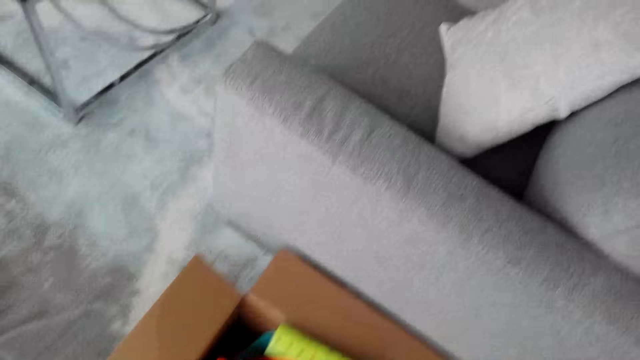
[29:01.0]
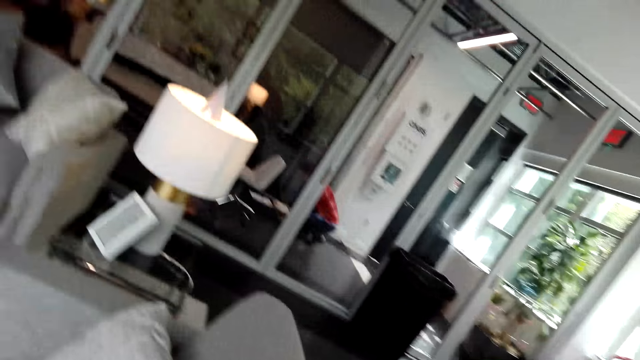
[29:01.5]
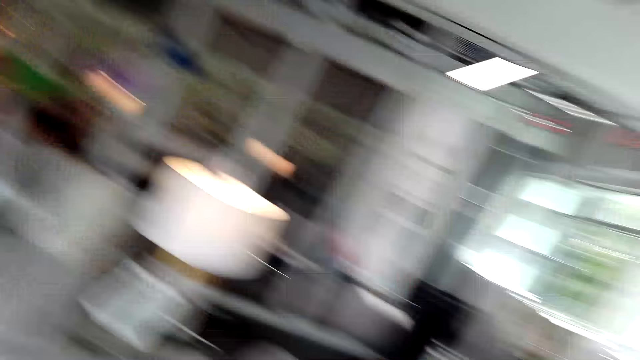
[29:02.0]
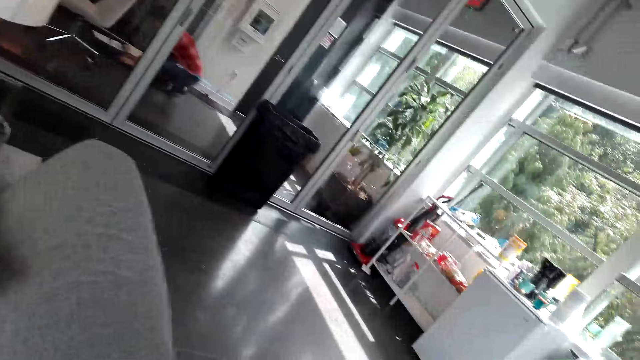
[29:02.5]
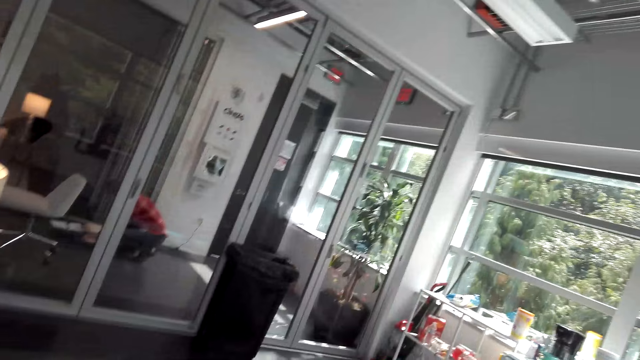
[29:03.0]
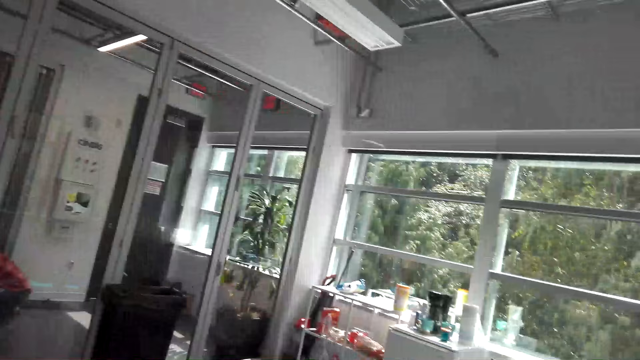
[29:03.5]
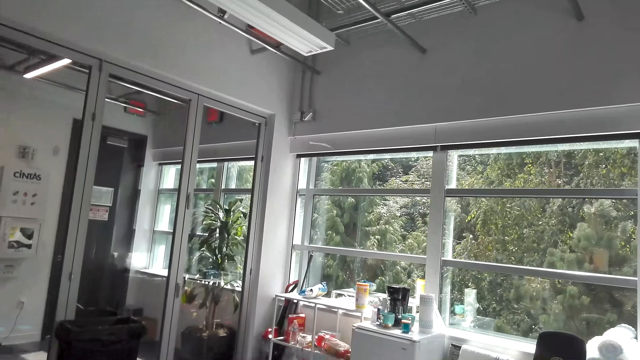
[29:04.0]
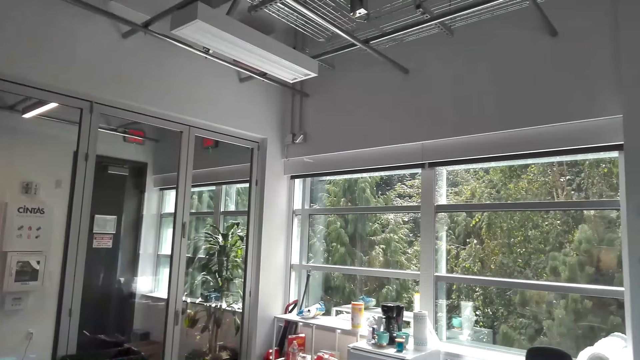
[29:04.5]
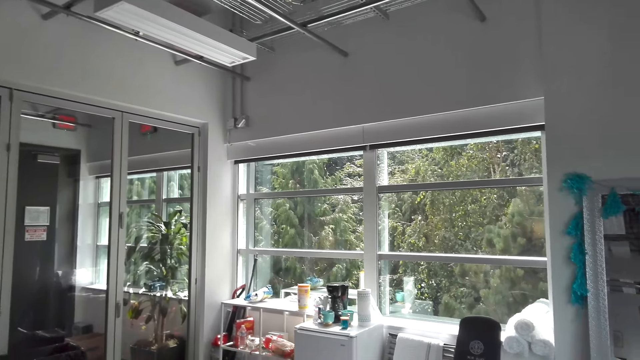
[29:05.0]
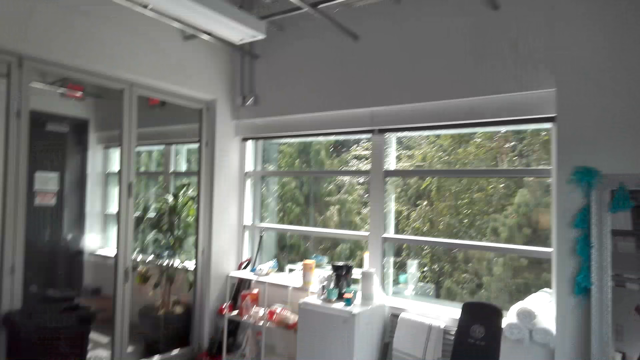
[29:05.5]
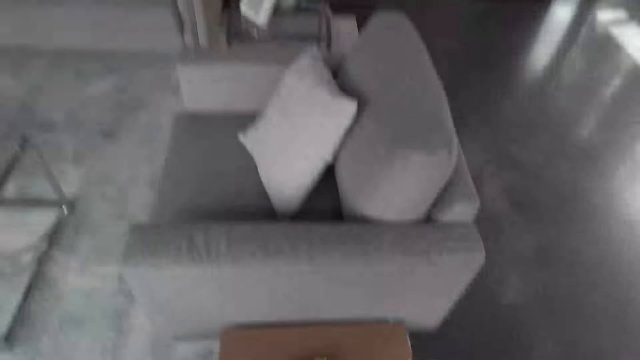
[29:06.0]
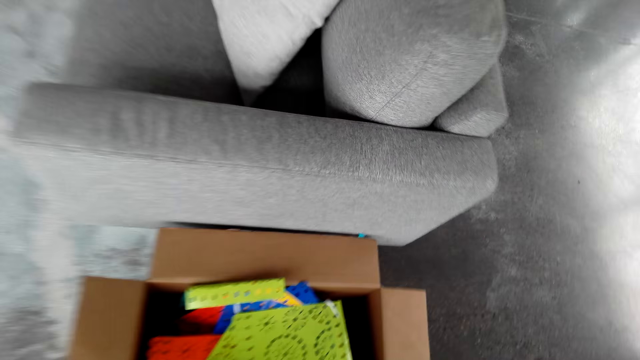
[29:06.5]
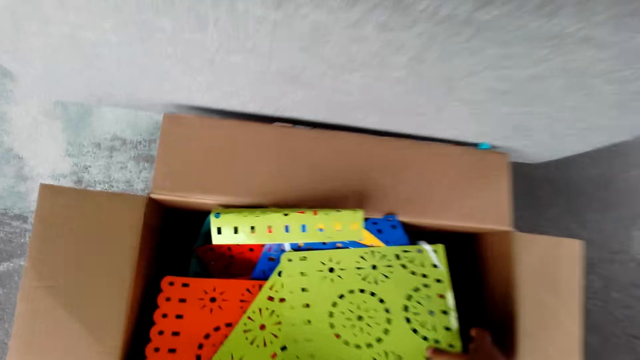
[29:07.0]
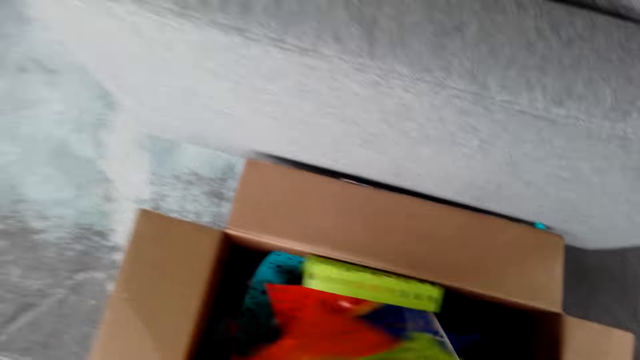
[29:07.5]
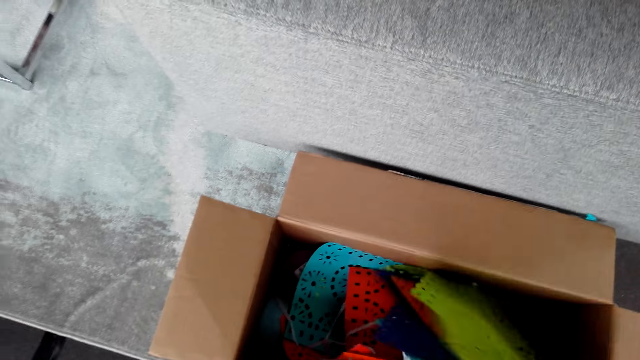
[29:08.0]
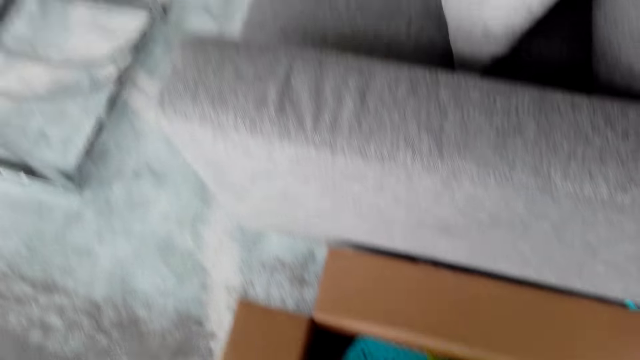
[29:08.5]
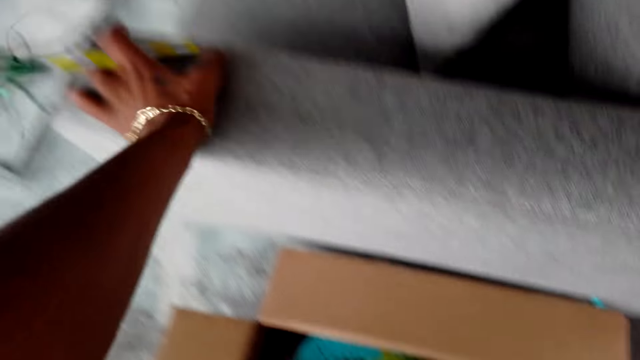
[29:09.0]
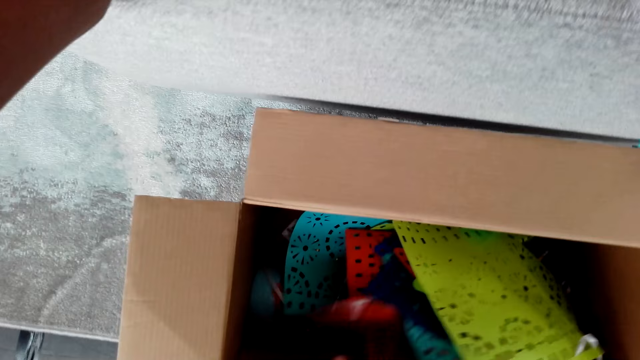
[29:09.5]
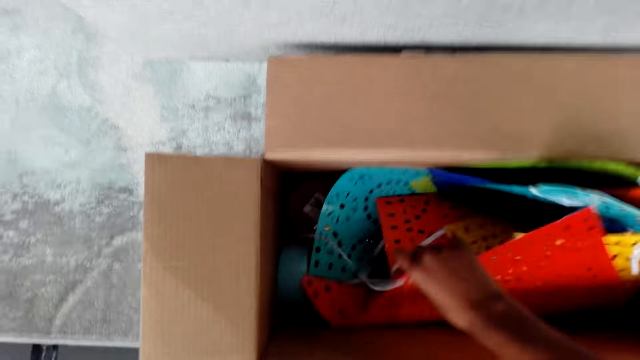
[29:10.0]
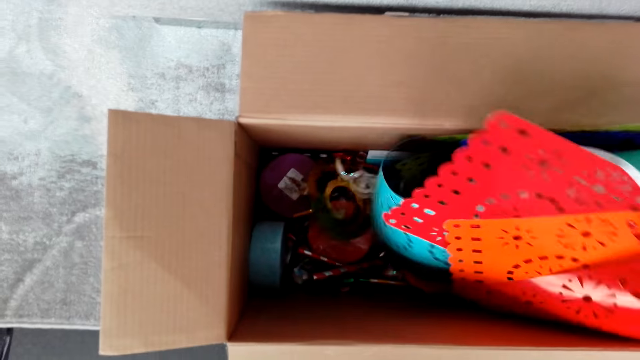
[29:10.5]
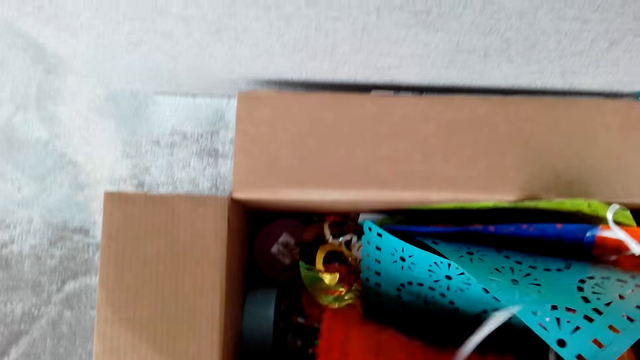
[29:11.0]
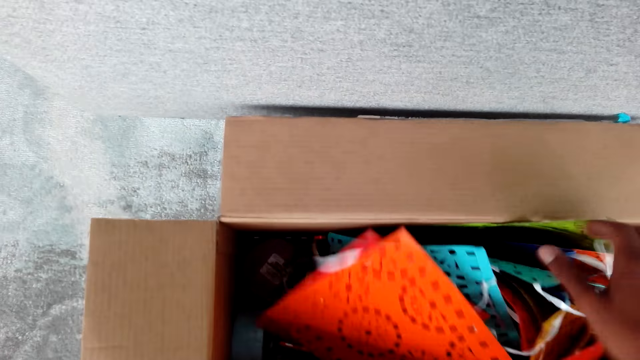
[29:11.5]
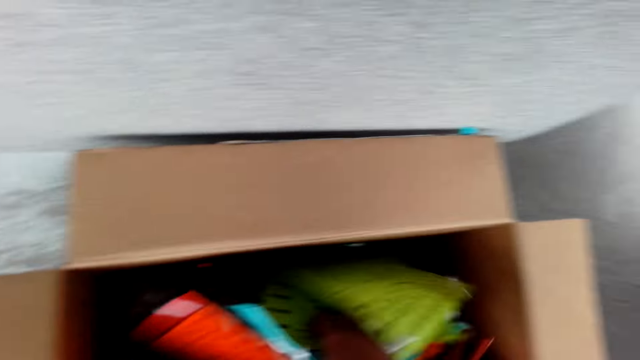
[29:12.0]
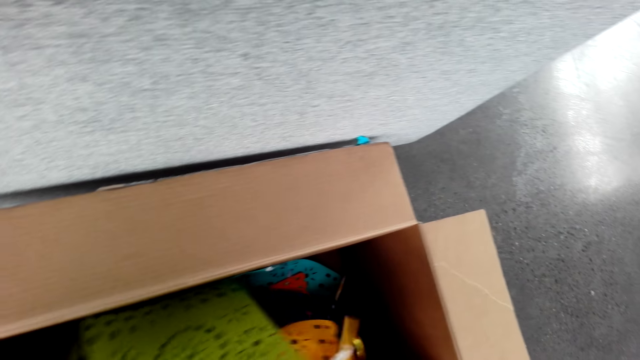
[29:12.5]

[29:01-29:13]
The camera wearer puts the paper decorations inside the box. They search around the box.

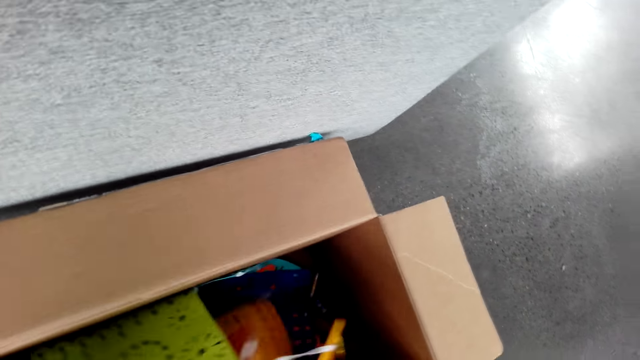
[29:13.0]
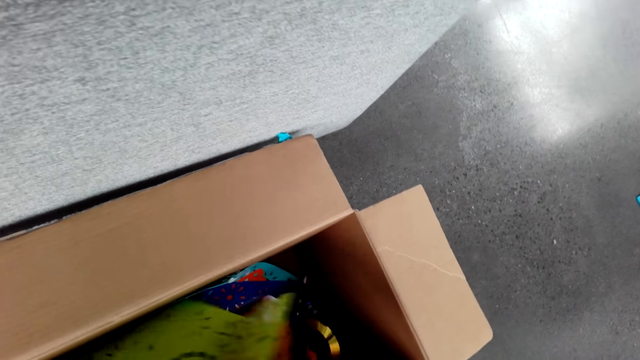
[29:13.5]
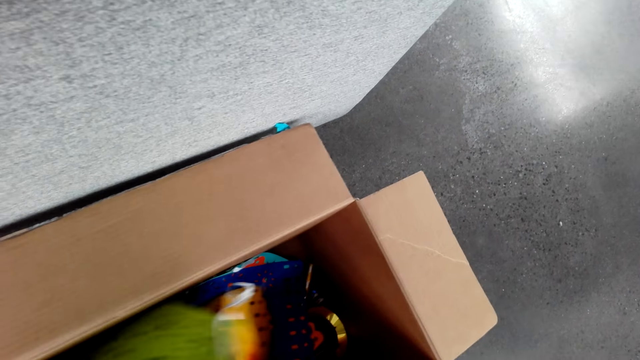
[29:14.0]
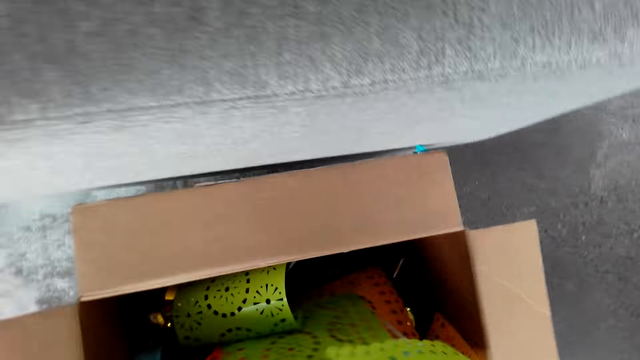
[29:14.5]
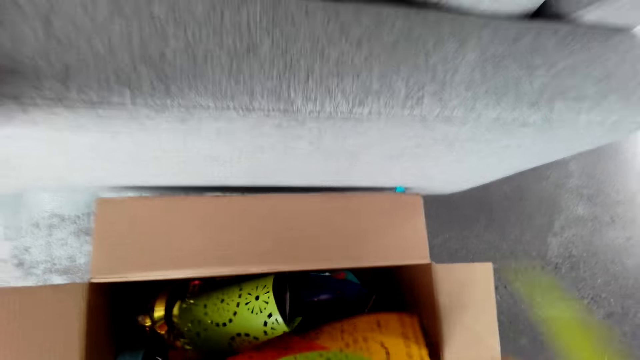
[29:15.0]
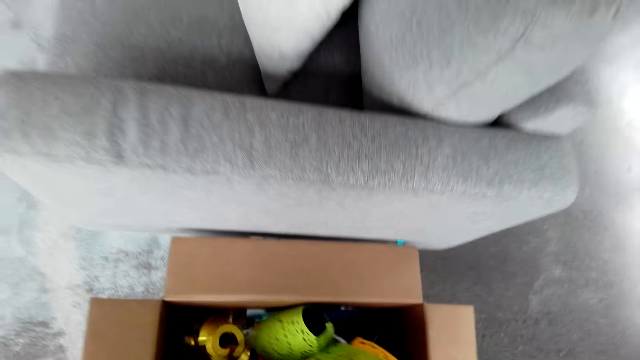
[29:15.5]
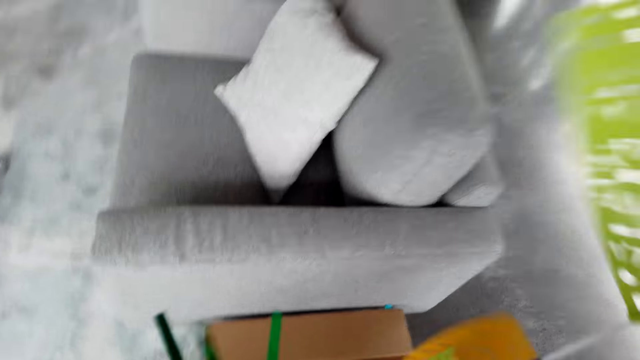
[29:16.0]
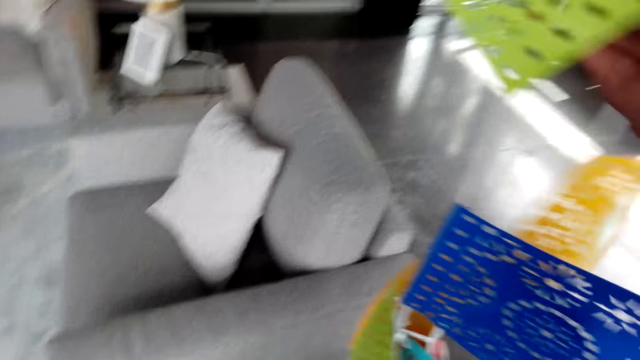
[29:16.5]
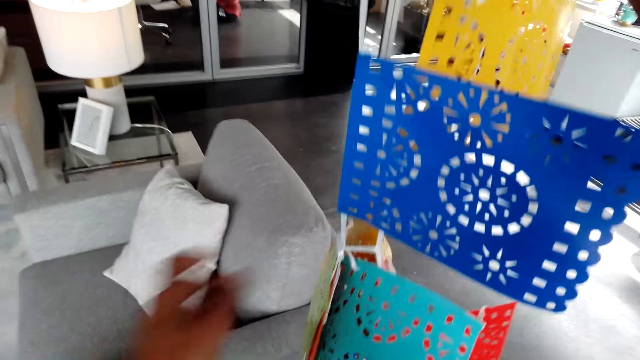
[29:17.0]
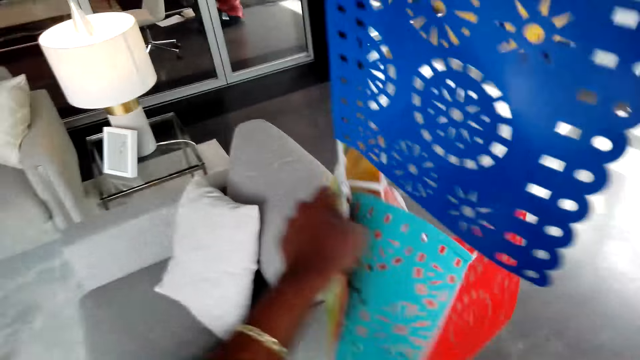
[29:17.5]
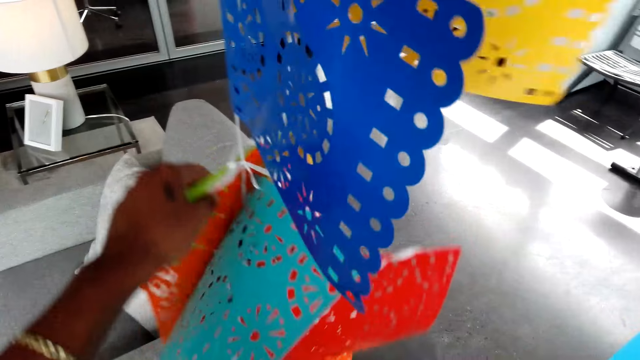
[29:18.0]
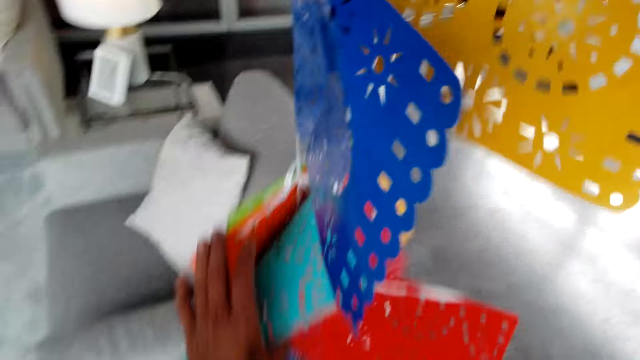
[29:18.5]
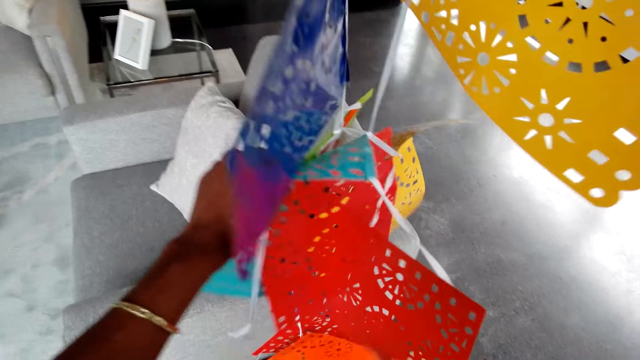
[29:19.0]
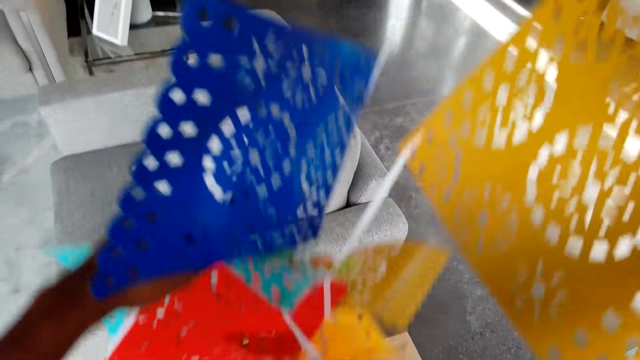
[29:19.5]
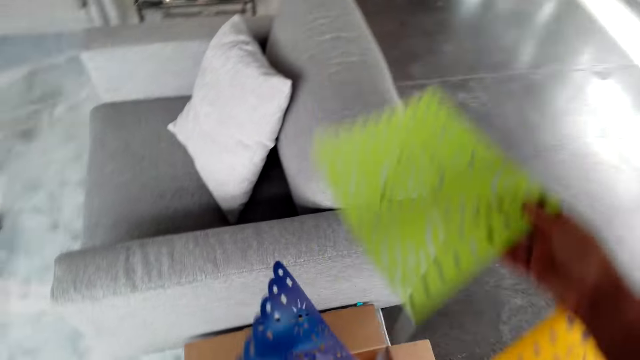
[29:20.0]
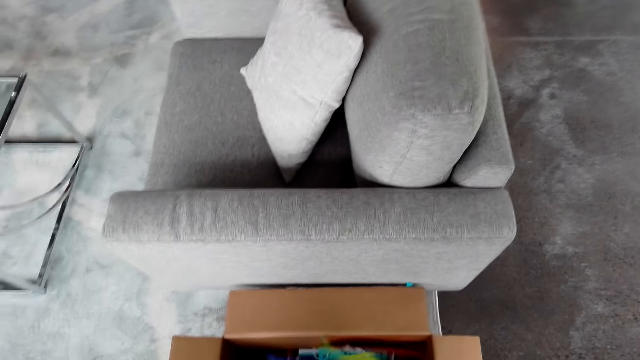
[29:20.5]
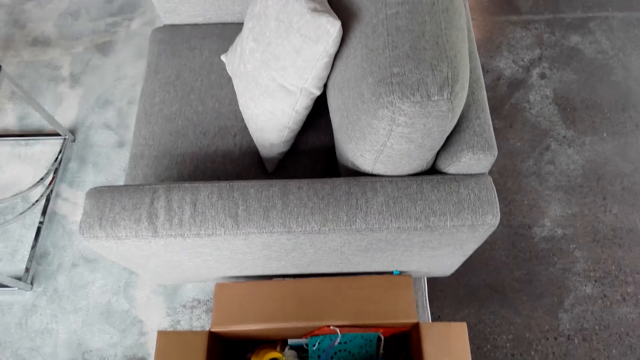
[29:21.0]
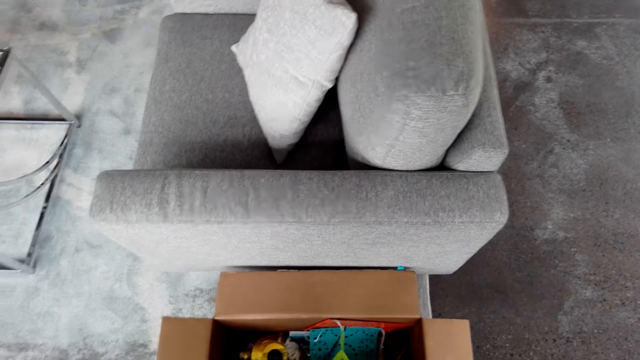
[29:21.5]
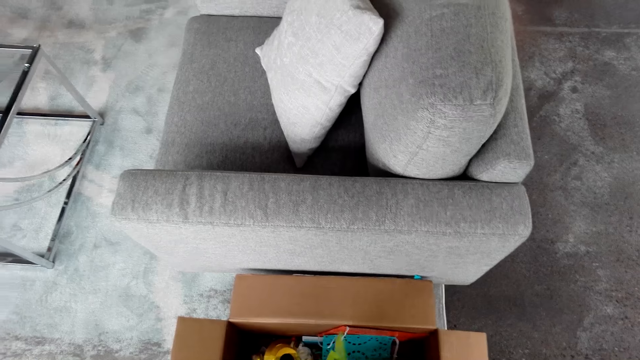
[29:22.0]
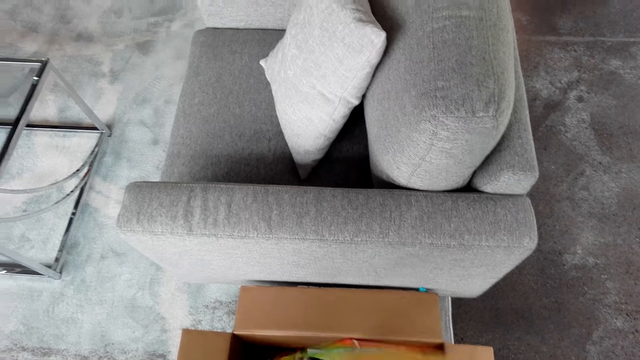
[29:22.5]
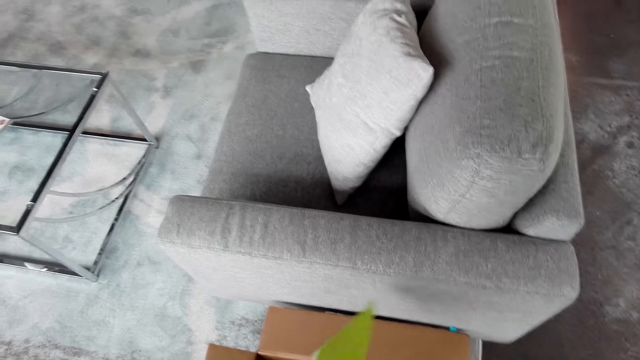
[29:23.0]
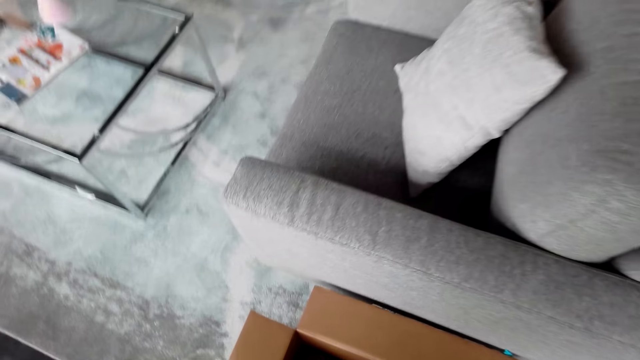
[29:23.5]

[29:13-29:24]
The camera wearer picks up paper decorations. They drop the paper decorations into the box. They straighten flower decorations in the room.
